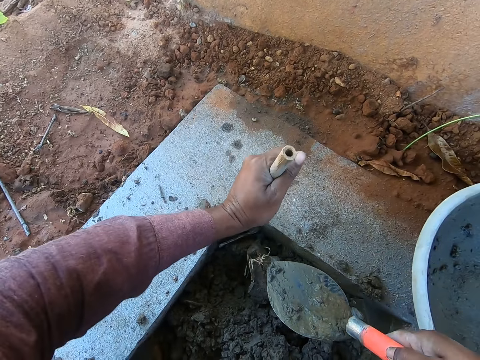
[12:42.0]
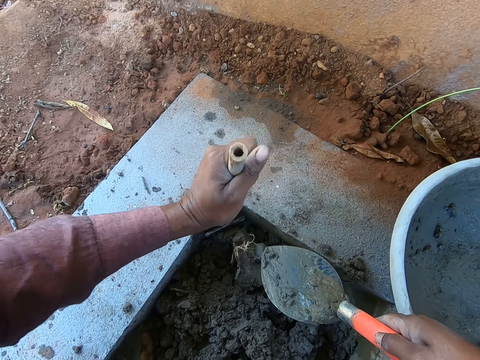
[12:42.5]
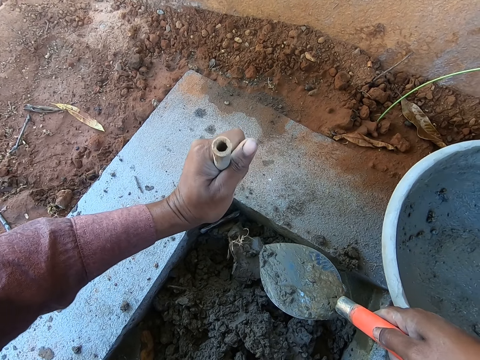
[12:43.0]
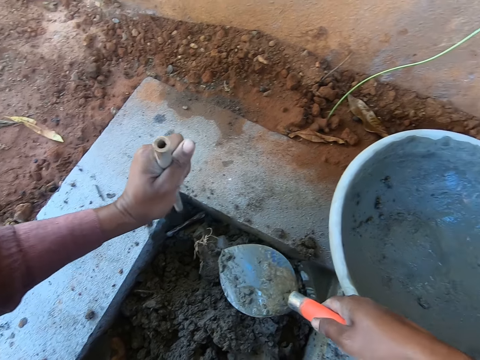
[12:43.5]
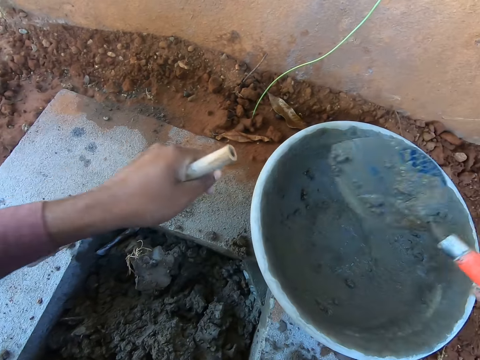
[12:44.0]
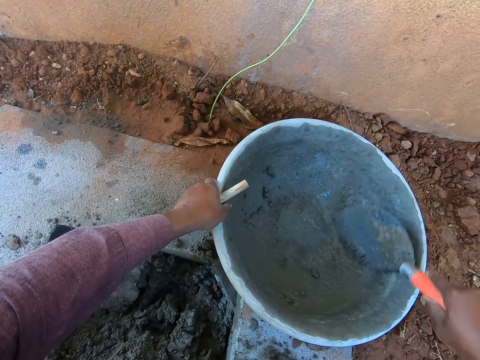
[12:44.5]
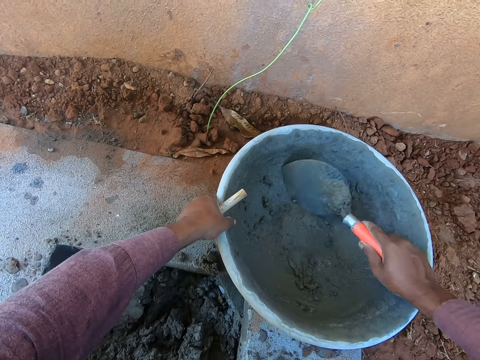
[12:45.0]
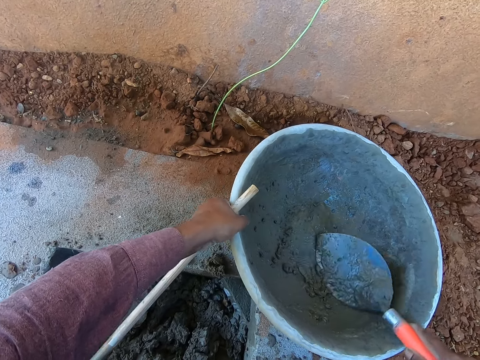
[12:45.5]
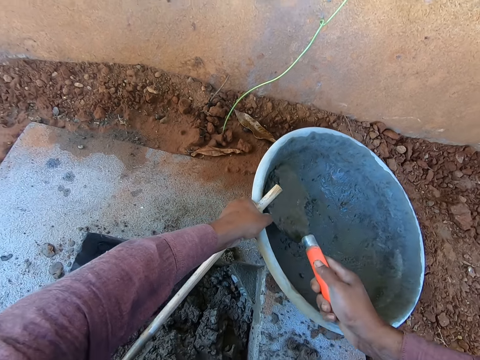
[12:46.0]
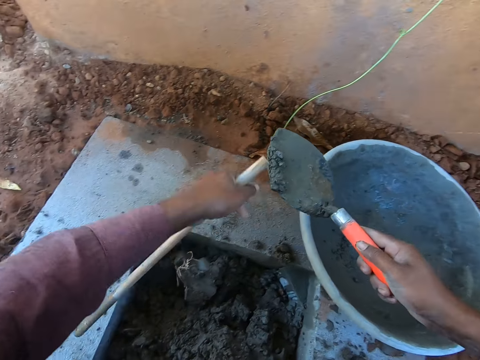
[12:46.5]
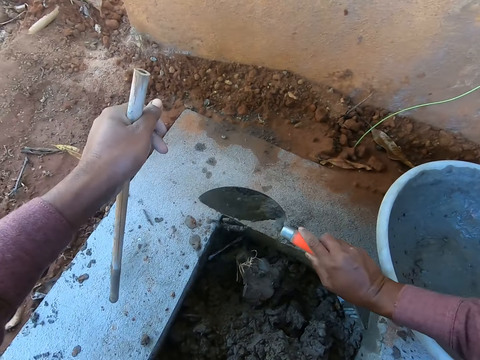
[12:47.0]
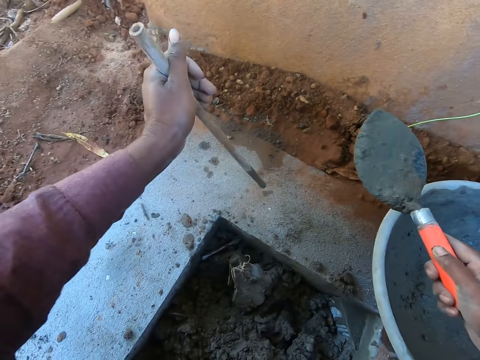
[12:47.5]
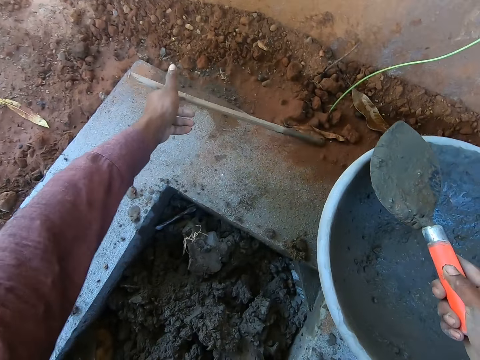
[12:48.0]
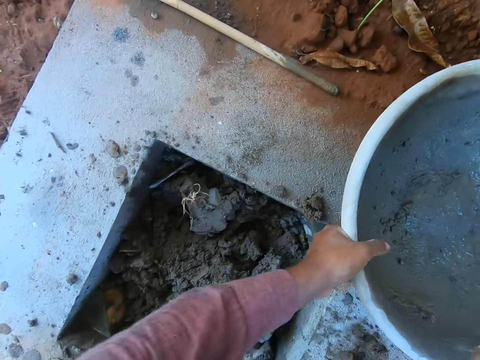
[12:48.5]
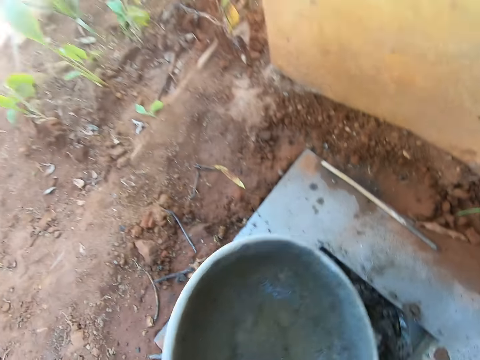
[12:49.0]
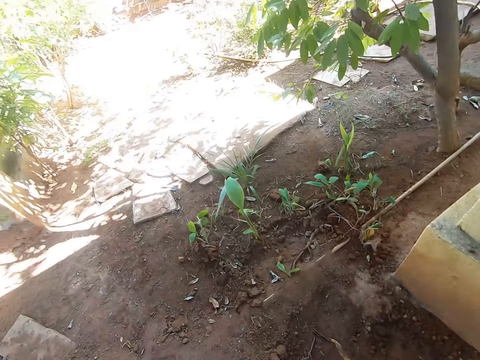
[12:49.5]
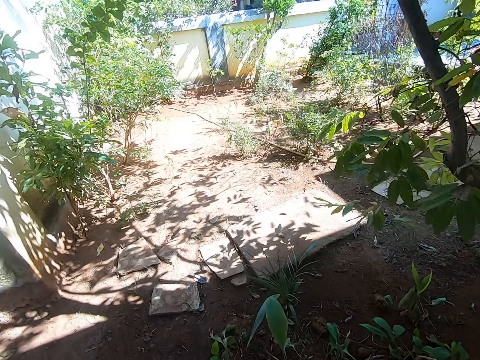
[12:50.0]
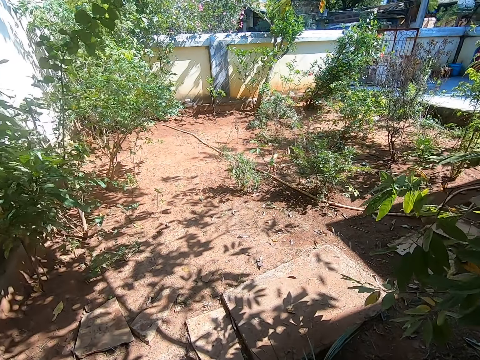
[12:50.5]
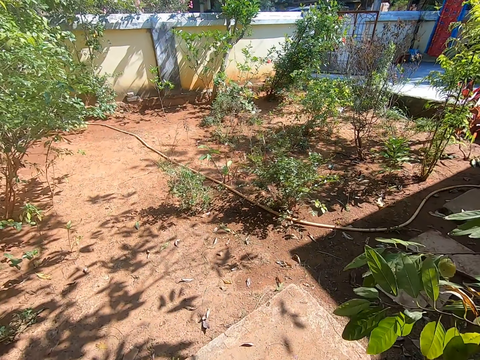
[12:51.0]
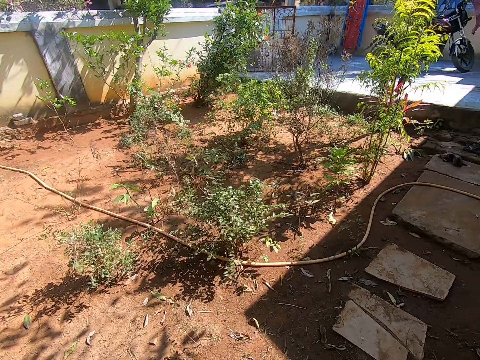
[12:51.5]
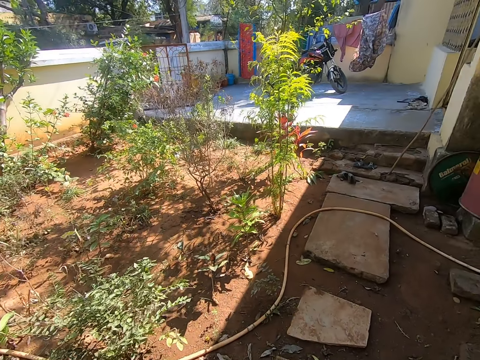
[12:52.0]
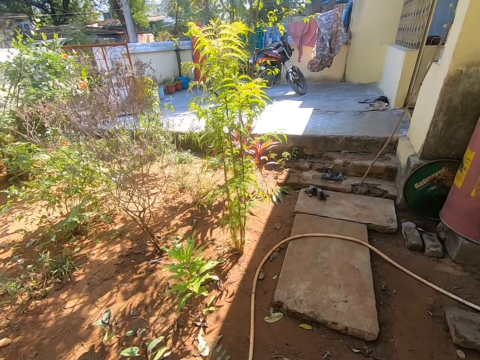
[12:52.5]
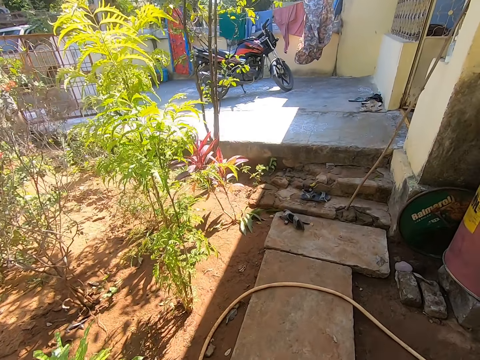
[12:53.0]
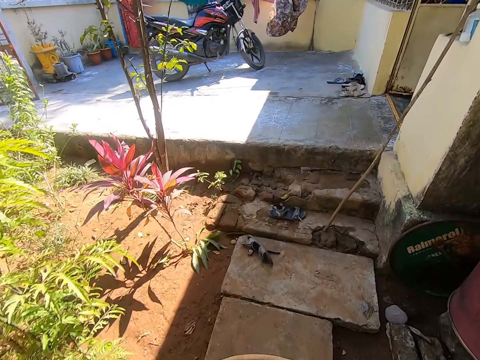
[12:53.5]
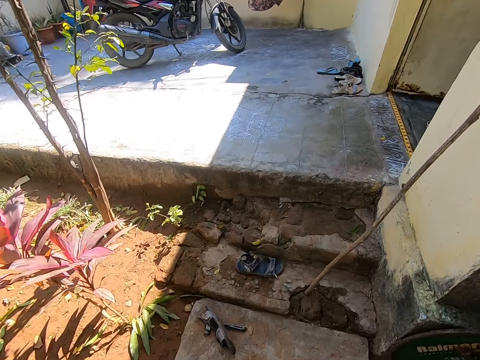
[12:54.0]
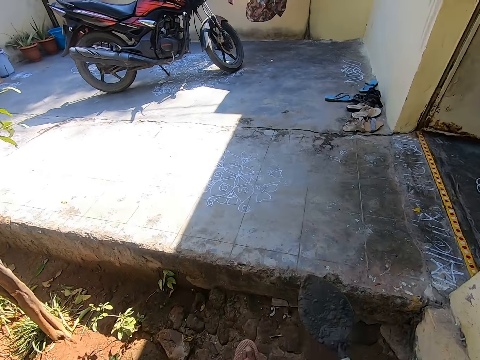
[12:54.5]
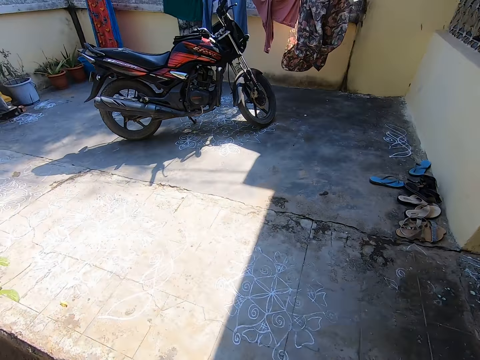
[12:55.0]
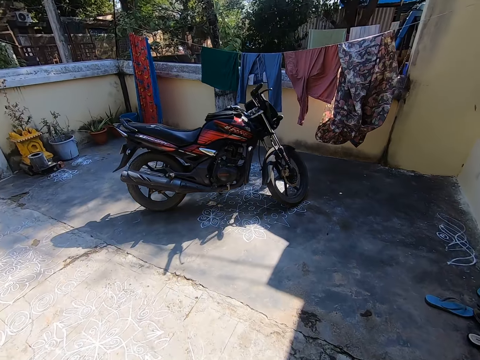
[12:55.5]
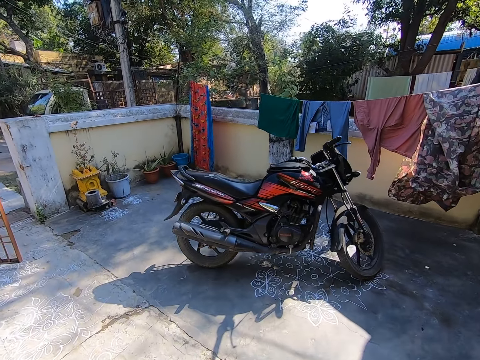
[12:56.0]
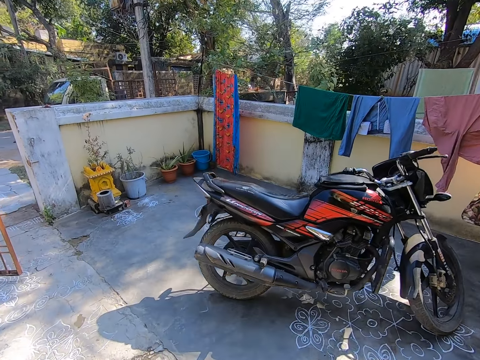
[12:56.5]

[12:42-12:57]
The camera wearer levels the slab with a stick. They move the mortar with the stick. They hold the mortar pan. They scrub in a tray with a trowel. They collect the mortar. They scoop the mortar. They drop the mortar in the hole. They place the stick on the manhole. They pick the tray from the manhole. They walk around the compound.

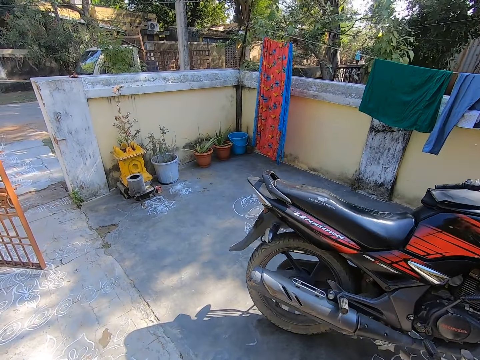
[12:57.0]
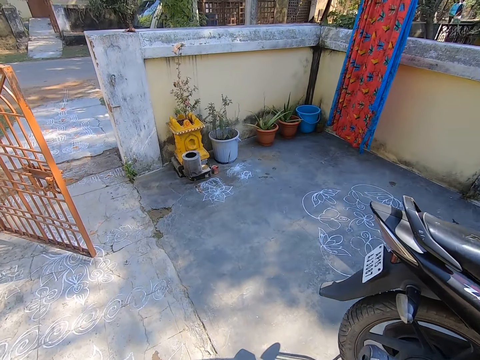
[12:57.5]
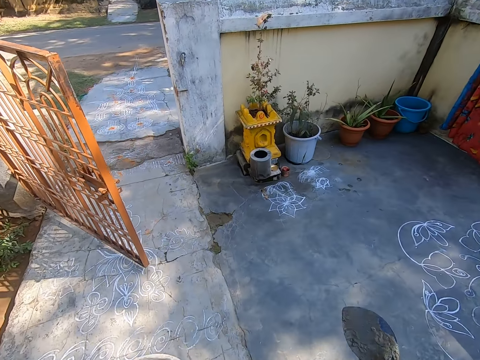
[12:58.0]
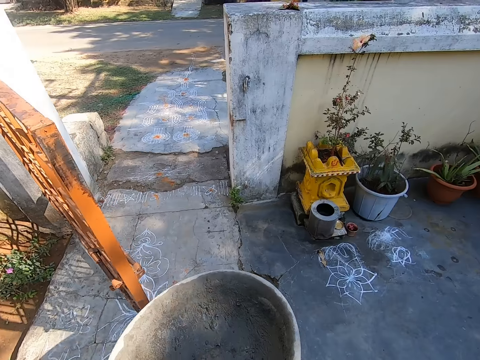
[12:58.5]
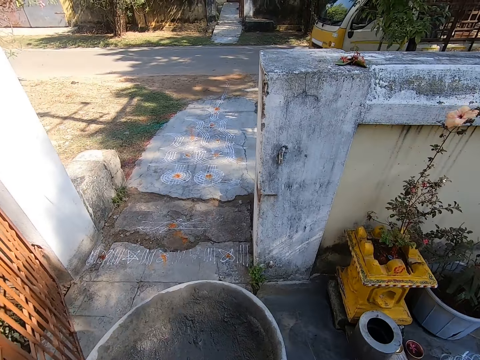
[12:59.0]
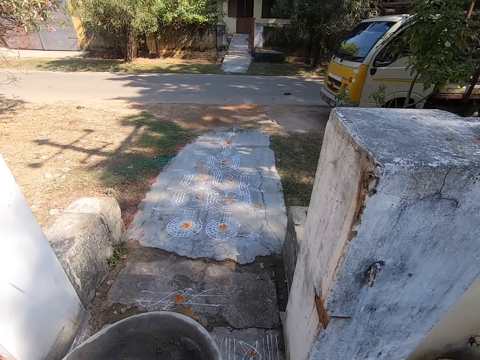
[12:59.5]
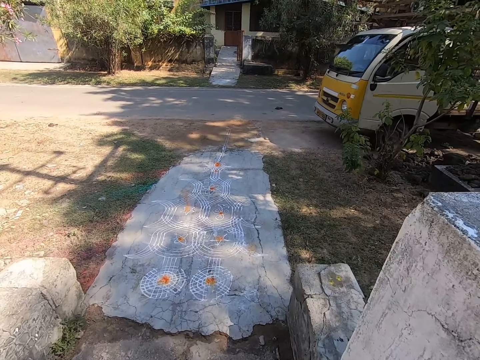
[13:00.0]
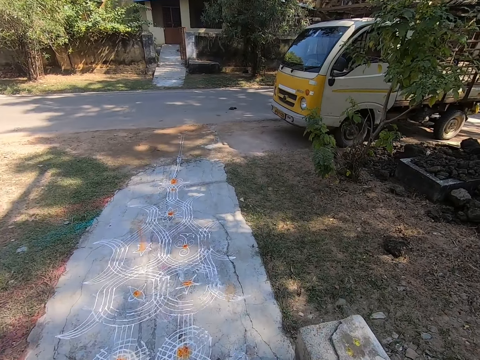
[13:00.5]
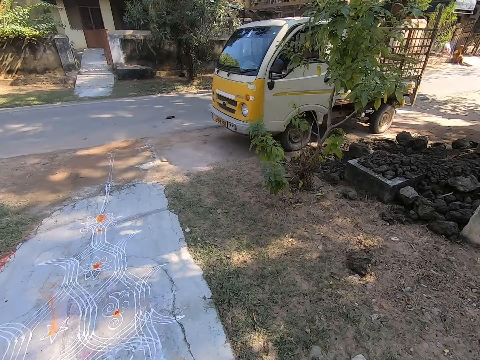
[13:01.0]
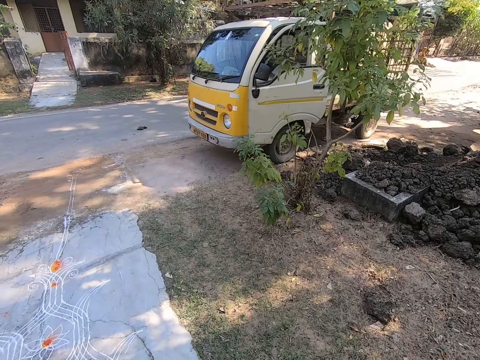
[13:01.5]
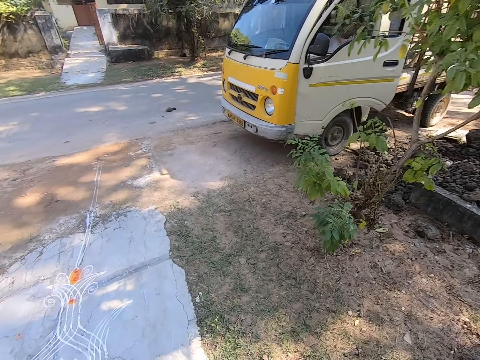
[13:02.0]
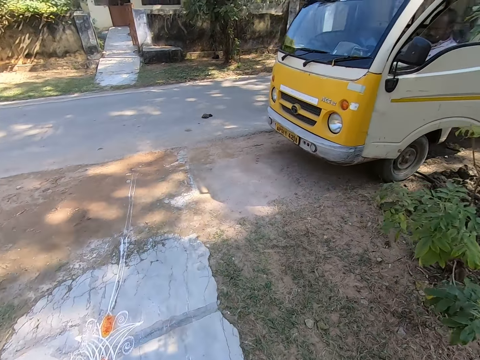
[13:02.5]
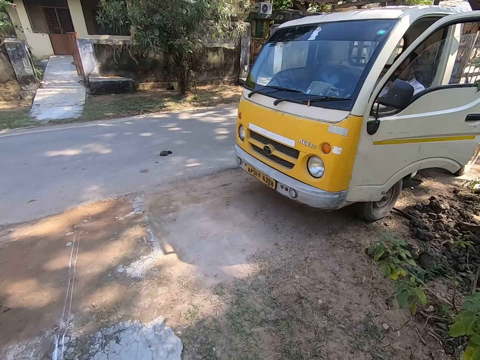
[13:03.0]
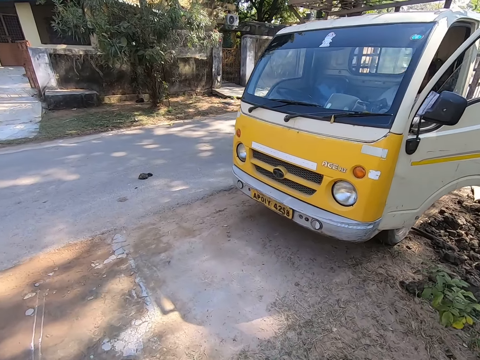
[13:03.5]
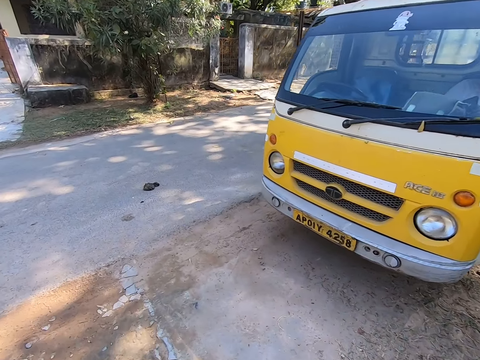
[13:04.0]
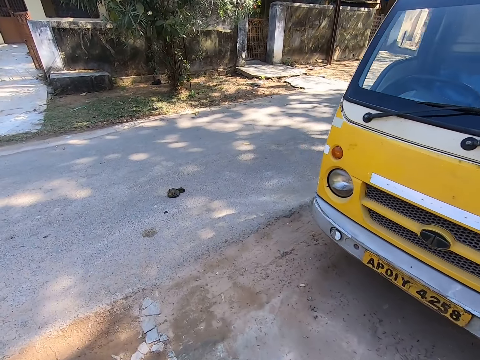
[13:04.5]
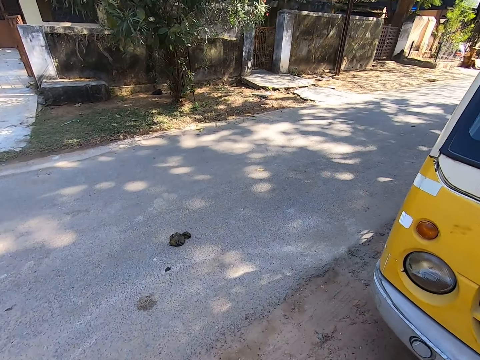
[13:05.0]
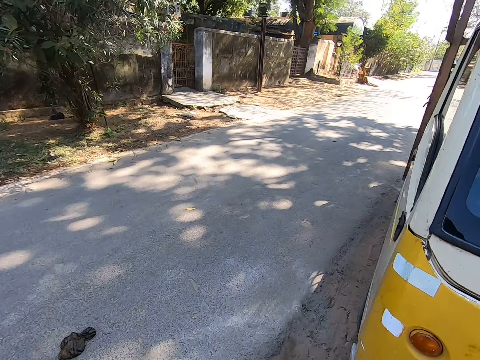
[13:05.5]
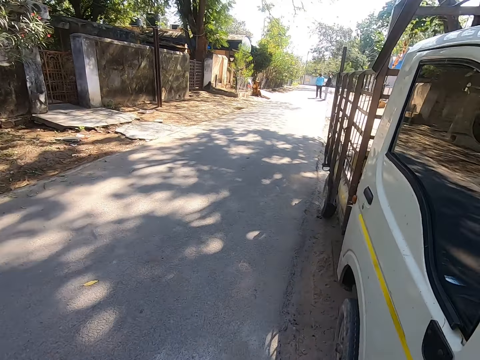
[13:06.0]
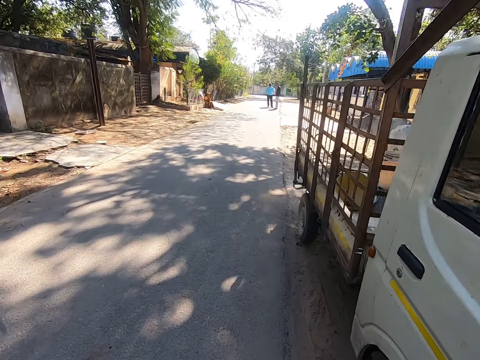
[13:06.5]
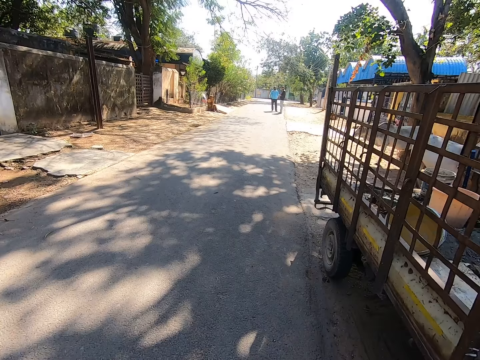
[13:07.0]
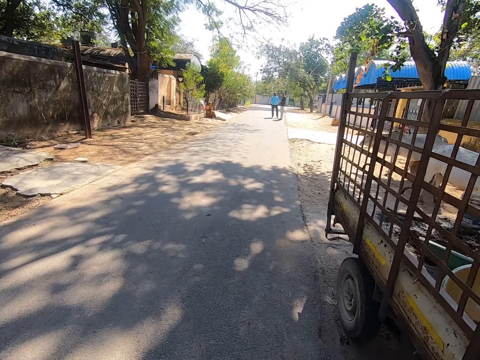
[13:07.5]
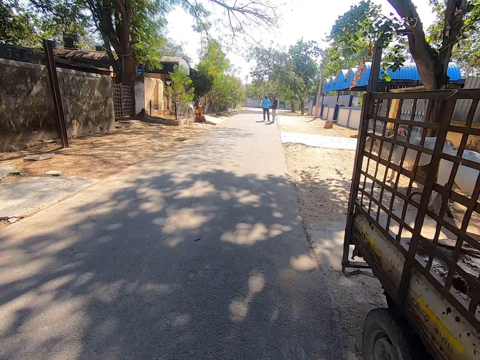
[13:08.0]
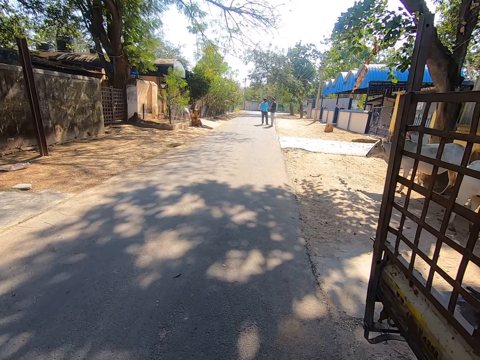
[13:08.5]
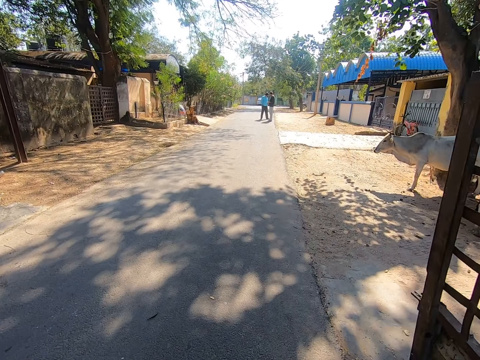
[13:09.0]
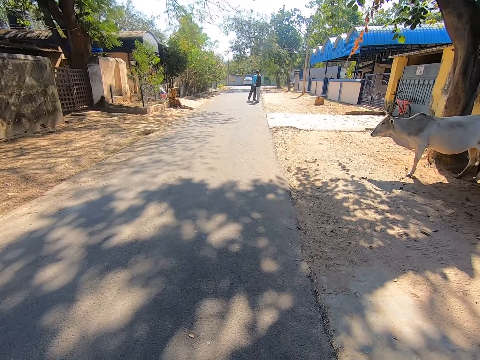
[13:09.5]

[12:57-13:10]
The camera wearer walks out of the compound. They walk around the street.
